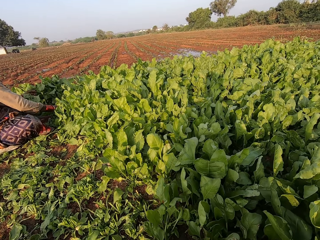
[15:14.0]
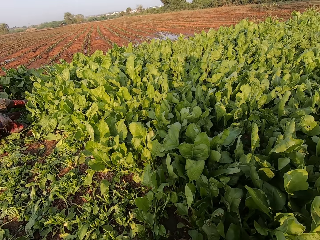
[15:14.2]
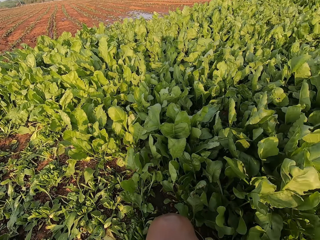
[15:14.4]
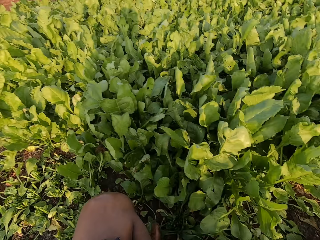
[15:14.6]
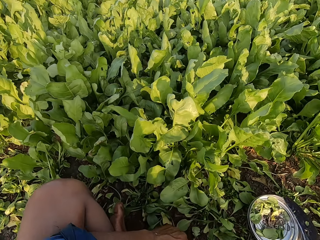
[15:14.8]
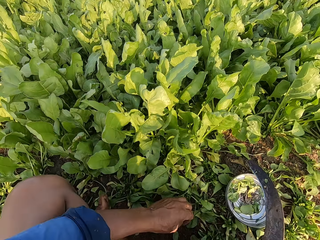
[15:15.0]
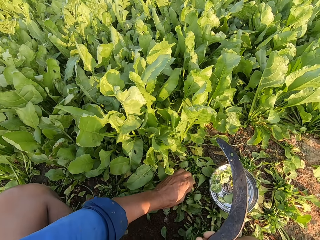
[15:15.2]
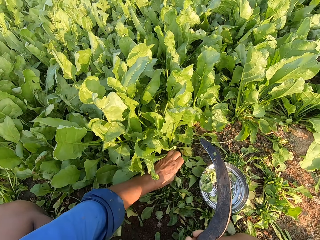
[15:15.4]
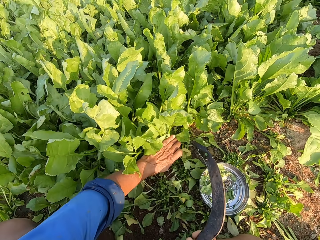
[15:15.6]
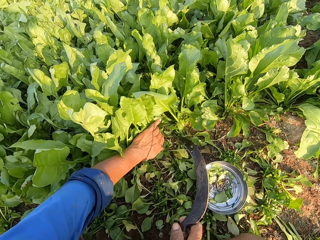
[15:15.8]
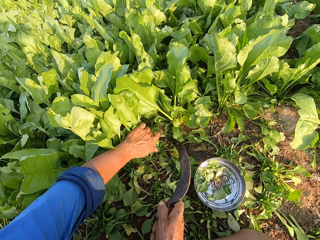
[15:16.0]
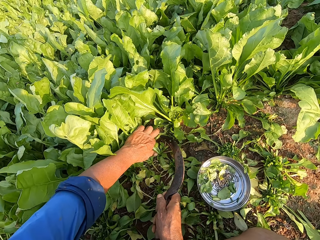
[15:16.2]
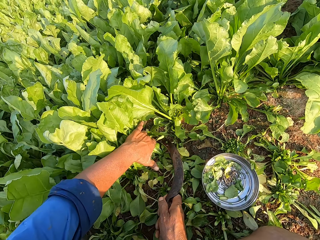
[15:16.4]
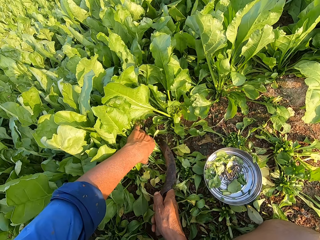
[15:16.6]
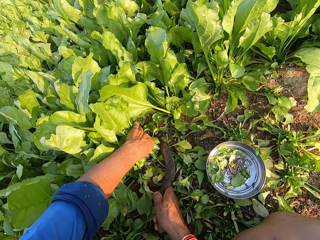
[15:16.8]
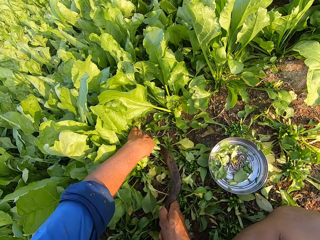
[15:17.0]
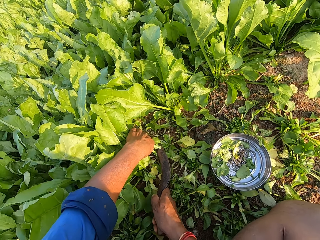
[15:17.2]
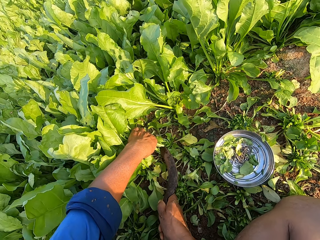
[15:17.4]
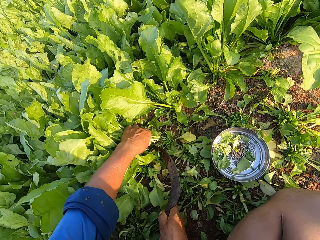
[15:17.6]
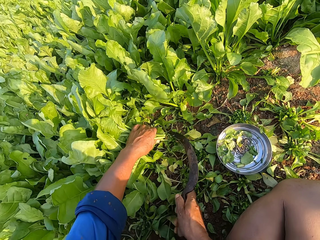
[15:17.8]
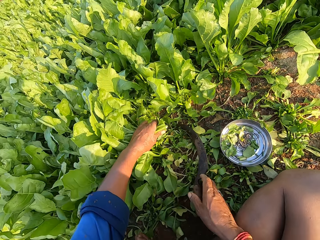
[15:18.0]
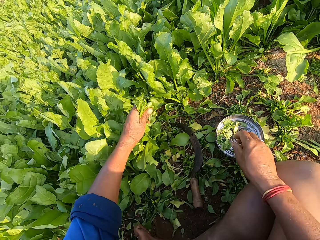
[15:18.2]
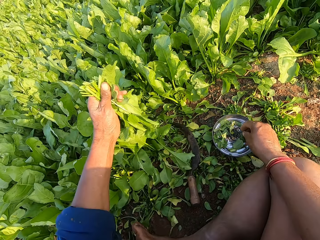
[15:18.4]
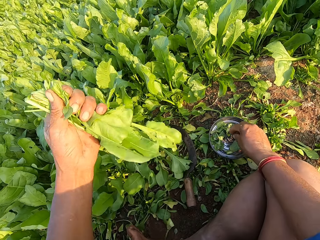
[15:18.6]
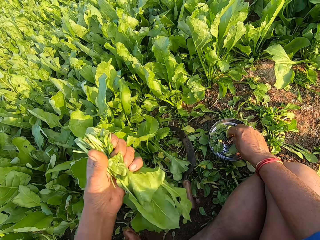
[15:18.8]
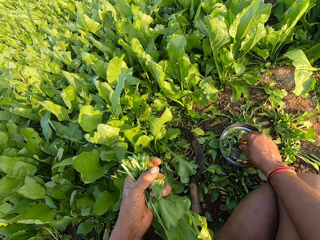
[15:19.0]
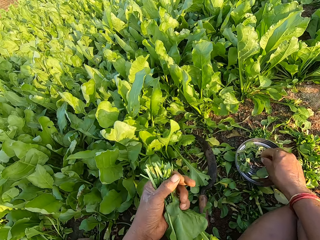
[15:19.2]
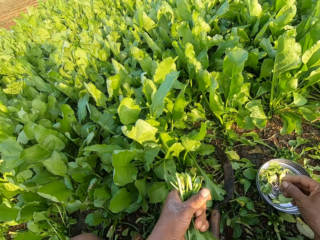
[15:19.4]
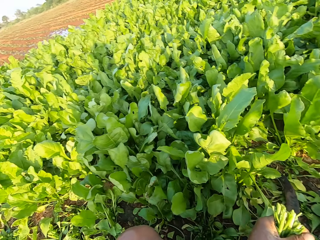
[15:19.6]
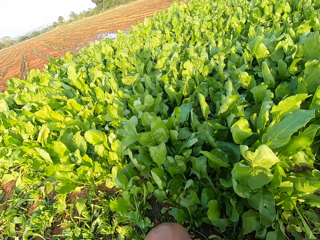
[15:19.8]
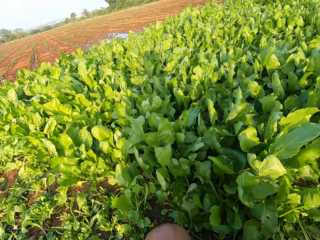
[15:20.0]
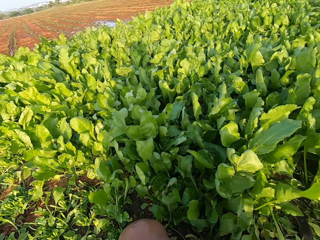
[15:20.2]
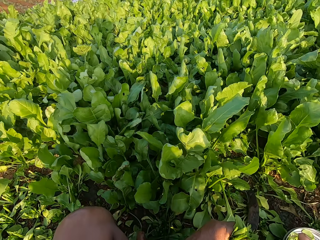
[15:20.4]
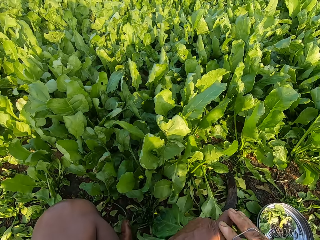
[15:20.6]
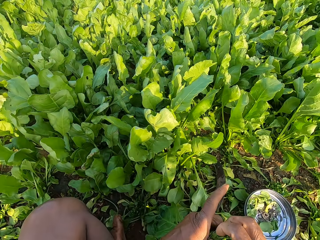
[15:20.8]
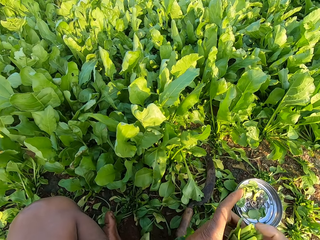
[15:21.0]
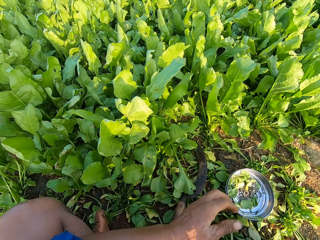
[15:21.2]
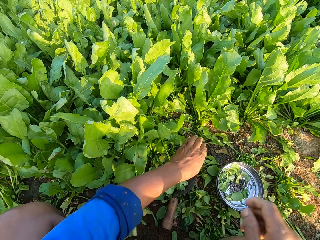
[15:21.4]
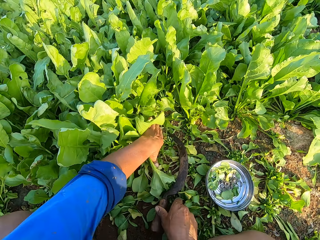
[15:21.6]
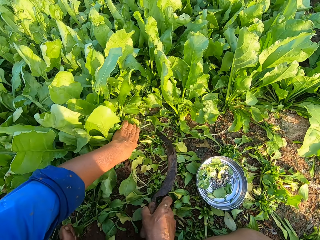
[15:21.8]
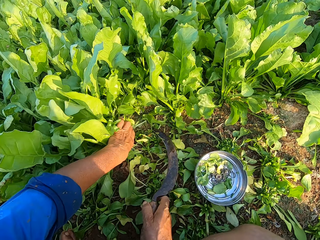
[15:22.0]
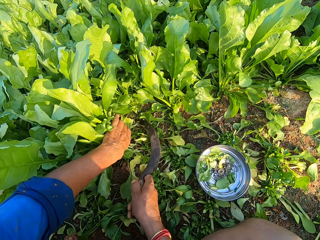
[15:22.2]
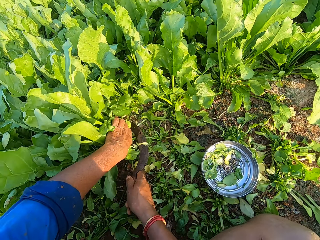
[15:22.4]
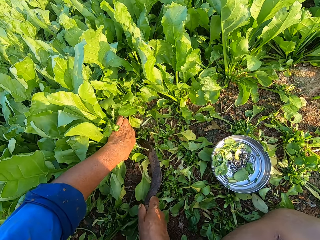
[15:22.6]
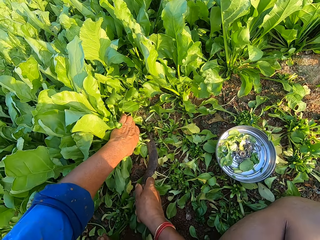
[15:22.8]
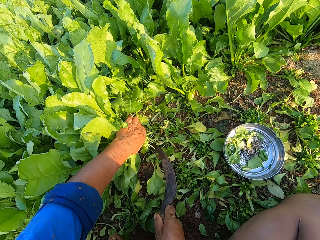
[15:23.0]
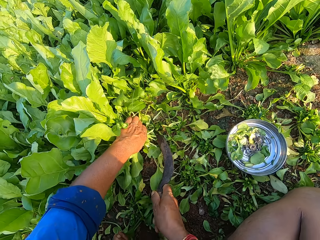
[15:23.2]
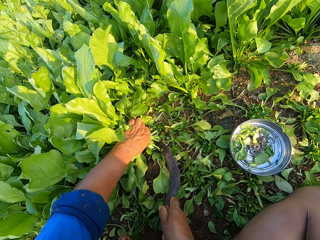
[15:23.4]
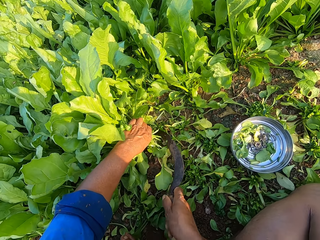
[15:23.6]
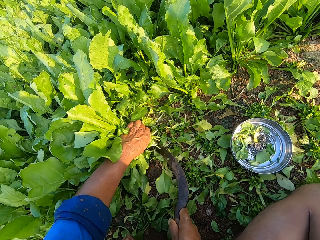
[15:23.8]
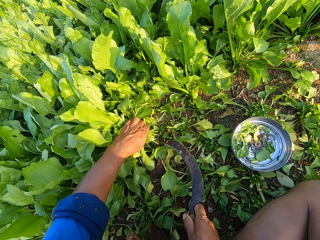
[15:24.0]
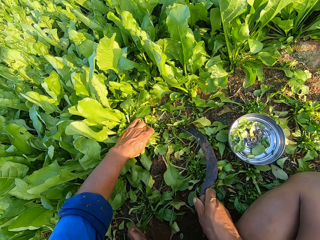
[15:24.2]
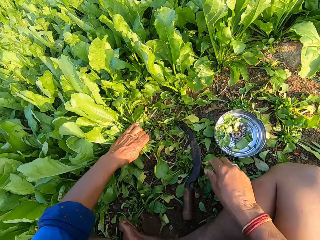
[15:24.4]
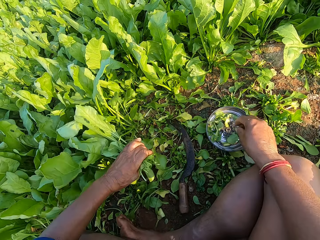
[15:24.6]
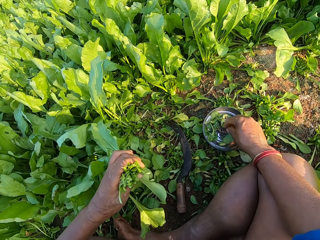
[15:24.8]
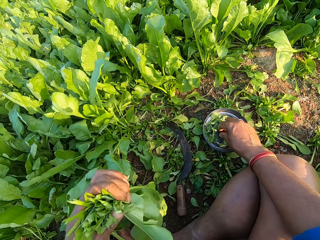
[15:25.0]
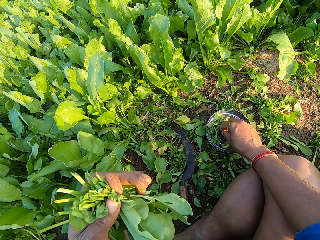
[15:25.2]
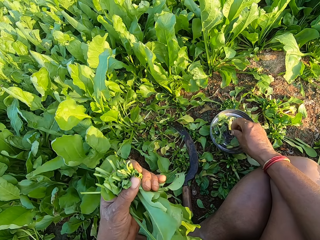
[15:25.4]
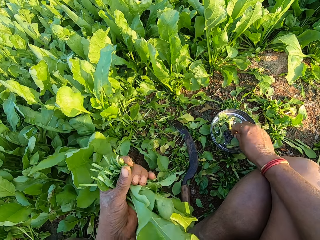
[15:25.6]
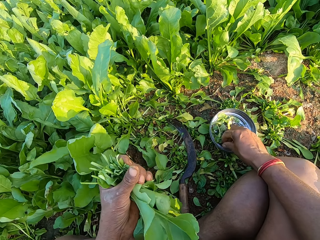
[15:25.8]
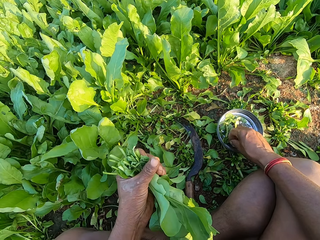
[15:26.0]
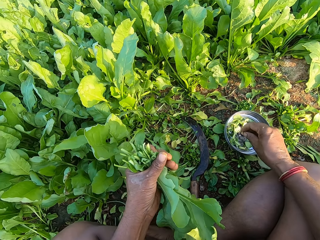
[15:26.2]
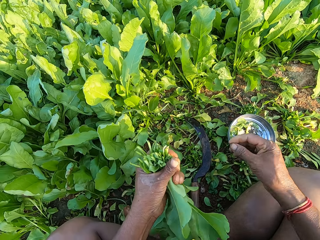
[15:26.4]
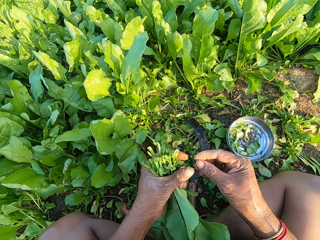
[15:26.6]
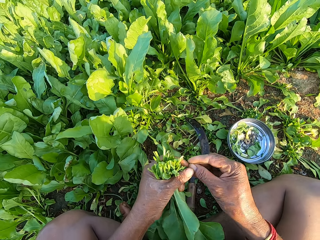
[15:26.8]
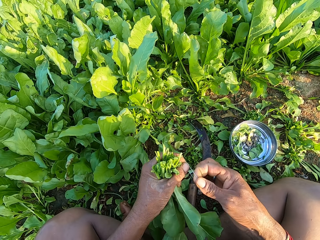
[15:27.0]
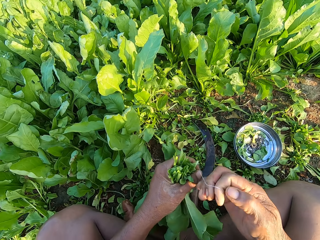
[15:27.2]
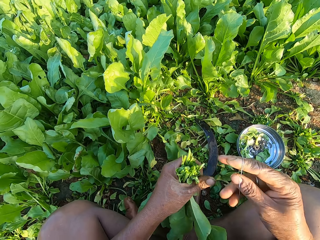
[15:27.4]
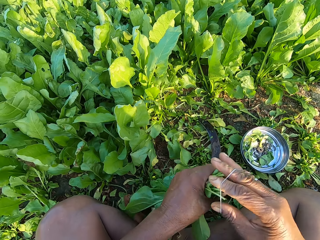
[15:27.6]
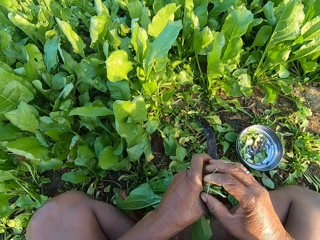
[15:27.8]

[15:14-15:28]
The camera wearer holds a sickle. He holds the vegetables in the farm with his left hand. He cuts the vegetables in his left hand with the knife in his right hand. He drops the knife on the ground with his right hand. He picks up a rubber band from the silver plate on the ground with his right hand. He looks around. He bands the vegetables in his left hand with the rubber band in his right hand. He passes the bundle of vegetables in his left hand to his right hand. He drops the bundle of vegetables on the bundles of vegetables on the ground with his right hand. He holds the vegetables in the farm with his left hand. He picks up the knife from the ground with his right hand. He cuts the vegetables in his left hand with the knife in his right hand. He drops the knife on the ground with his right hand. He picks up a rubber band from the silver plate on the ground with his right hand. He holds the rubber band with both hands.

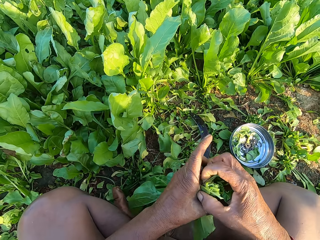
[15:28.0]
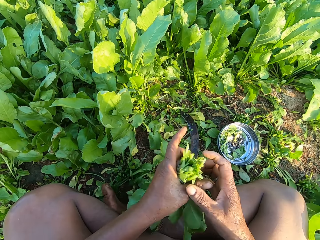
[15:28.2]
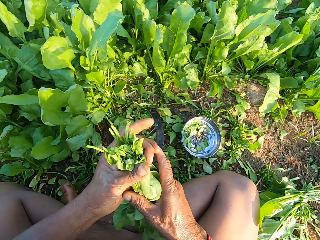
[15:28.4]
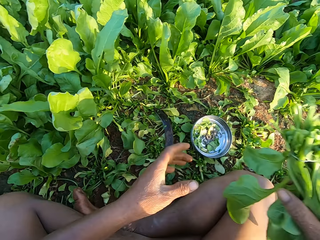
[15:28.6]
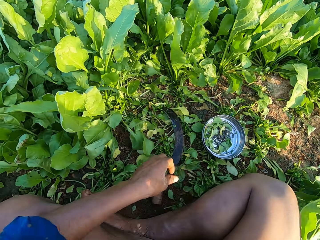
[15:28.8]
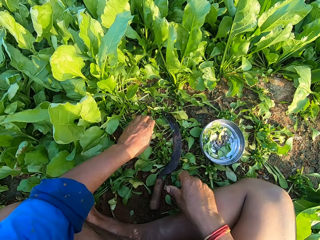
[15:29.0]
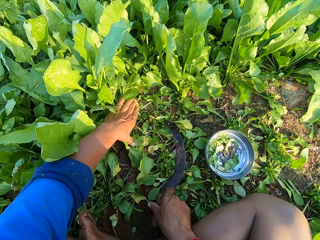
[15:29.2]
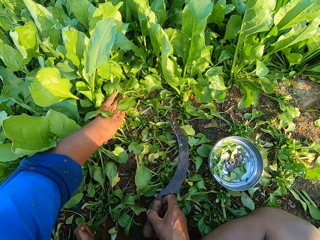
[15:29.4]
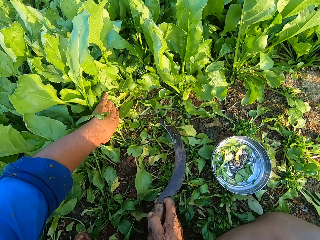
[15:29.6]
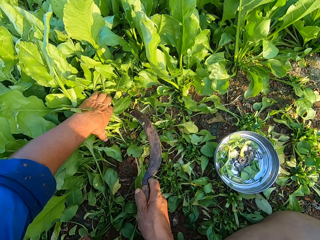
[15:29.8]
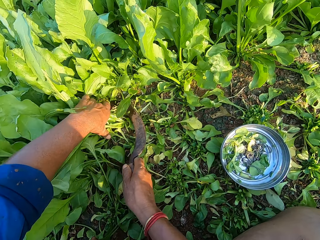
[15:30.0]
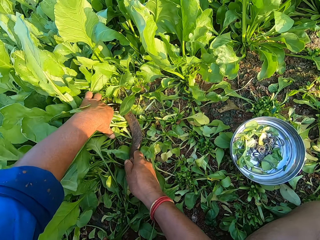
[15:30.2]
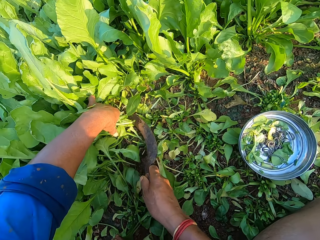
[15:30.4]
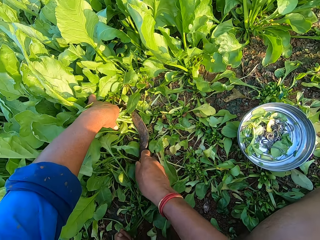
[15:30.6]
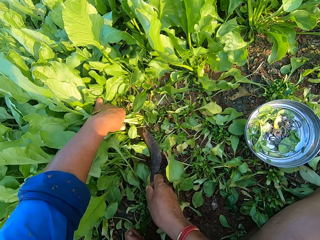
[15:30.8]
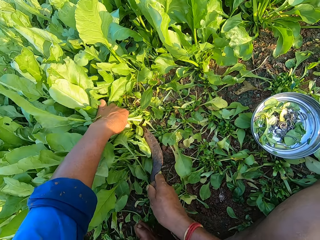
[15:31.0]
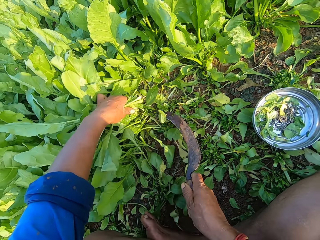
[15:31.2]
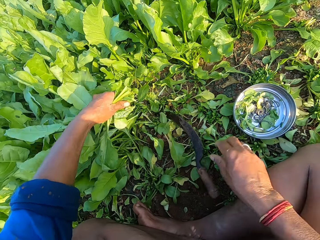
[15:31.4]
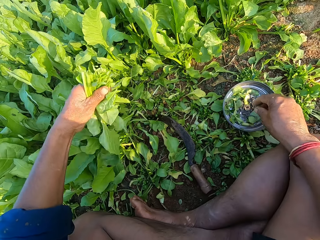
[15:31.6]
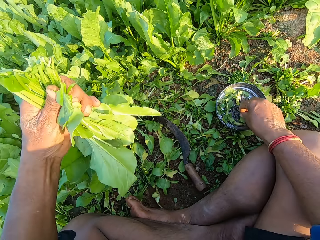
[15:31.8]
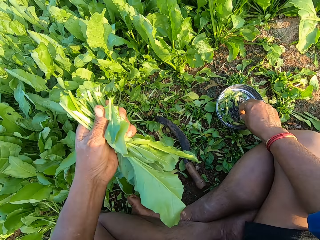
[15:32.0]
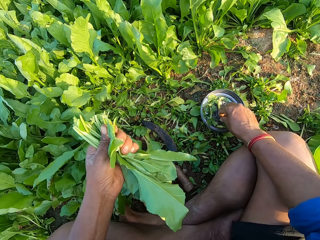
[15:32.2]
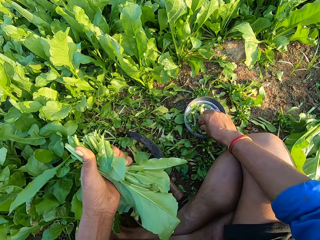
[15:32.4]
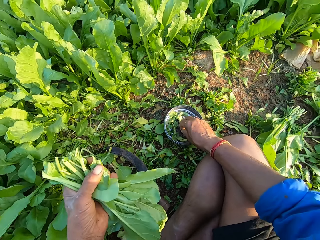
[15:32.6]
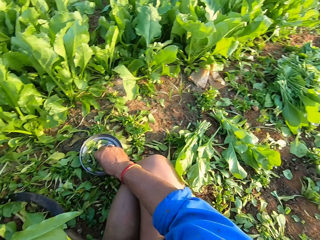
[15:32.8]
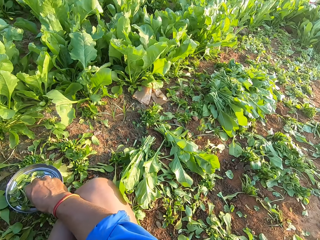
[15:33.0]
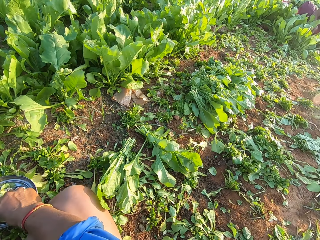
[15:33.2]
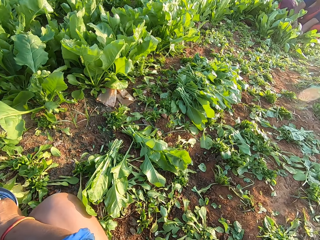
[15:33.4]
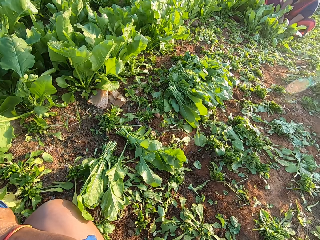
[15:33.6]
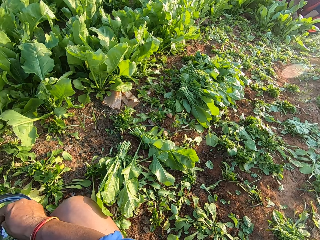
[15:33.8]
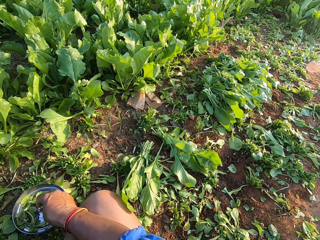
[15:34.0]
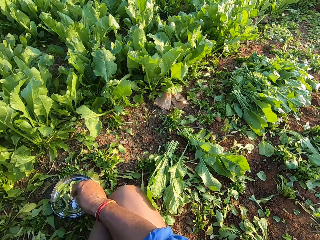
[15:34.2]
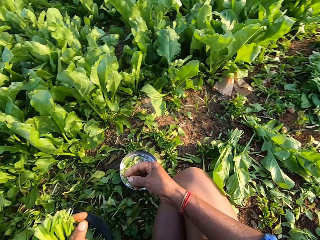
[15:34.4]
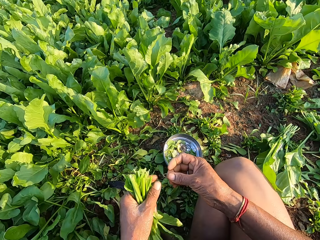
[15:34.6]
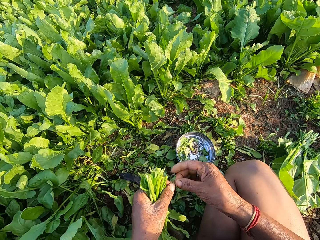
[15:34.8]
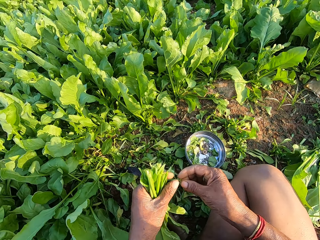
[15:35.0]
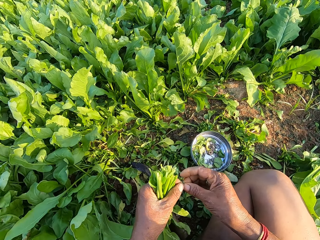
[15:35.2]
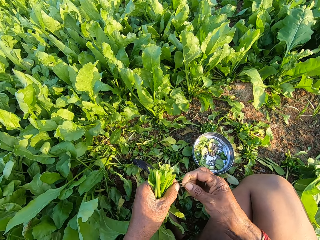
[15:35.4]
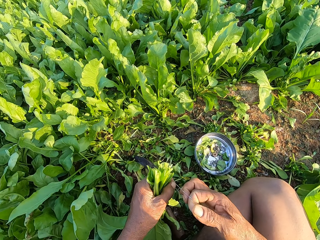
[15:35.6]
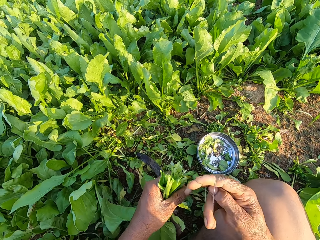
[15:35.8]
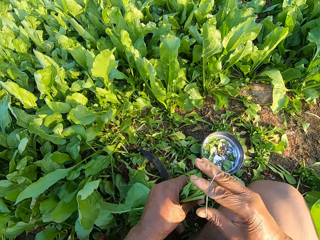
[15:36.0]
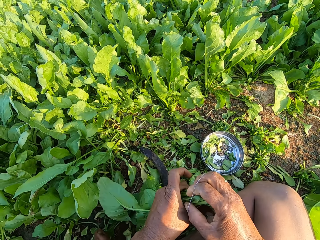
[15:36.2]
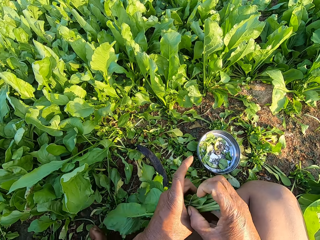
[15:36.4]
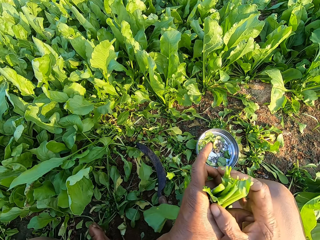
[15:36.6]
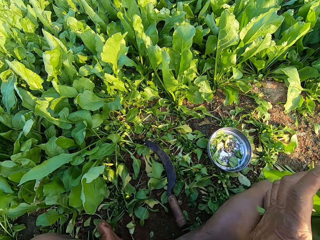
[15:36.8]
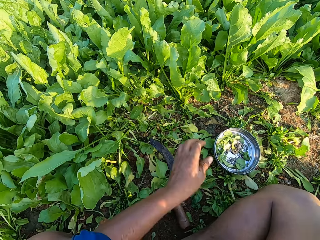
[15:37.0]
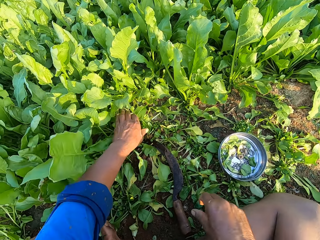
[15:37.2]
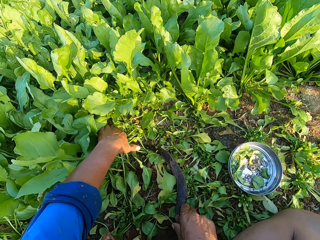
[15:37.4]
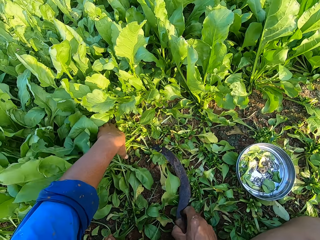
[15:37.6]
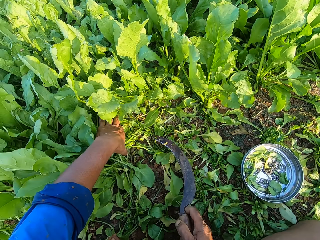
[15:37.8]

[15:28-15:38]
The camera wearer bands the vegetables in his left hand with the rubber band in his right hand. He passes the bundle of vegetables in his left hand to his right hand. He drops the bundle of vegetables on the bundles of vegetables on the ground with his right hand. He picks up the knife, a sickle, from the ground with his right hand. He holds the vegetables in the farm with his left hand. He cuts the vegetables in his left hand with the knife in his right hand. He drops the knife on the ground with his right hand. He picks up a rubber band from the silver plate on the ground with his right hand. He looks around. He holds the rubber band with both hands. He bands the vegetables in his left hand with the rubber band in his right hand. He passes the bundle of vegetables in his left hand to his right hand. He picks up the knife from the ground with his right hand. He holds the vegetables in the farm with his left hand.
